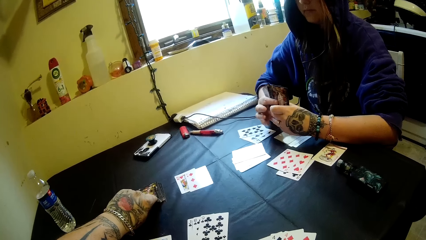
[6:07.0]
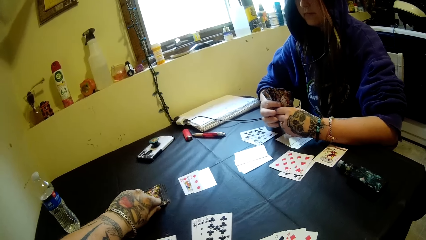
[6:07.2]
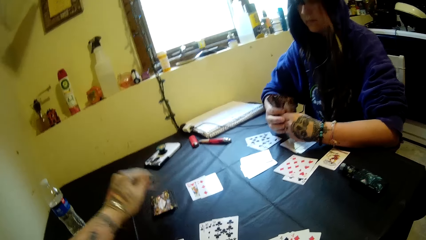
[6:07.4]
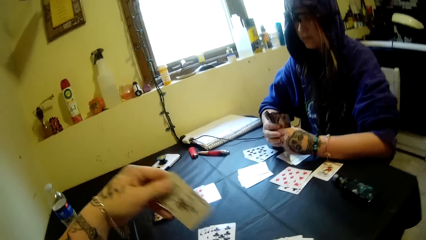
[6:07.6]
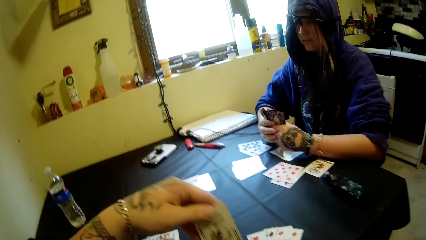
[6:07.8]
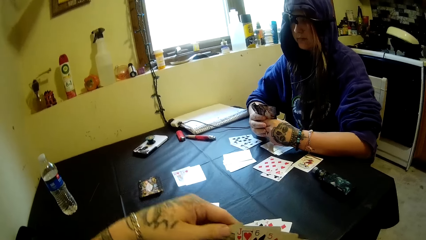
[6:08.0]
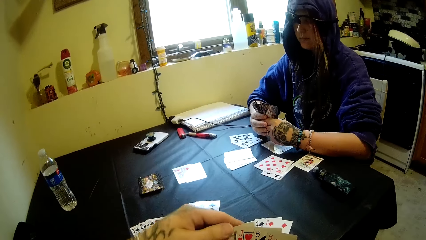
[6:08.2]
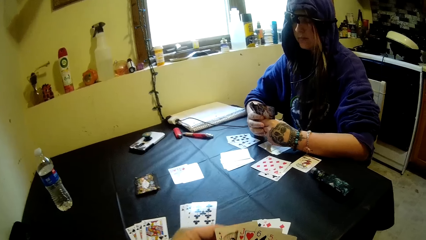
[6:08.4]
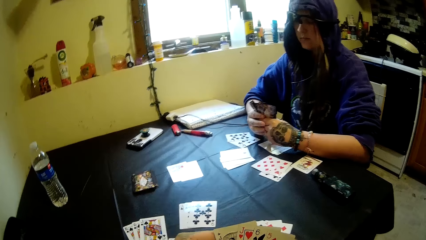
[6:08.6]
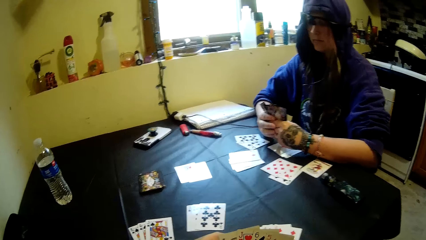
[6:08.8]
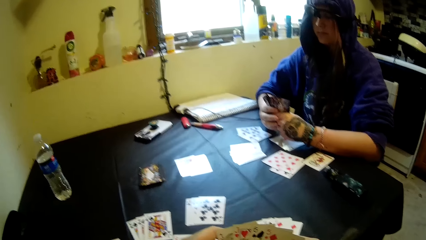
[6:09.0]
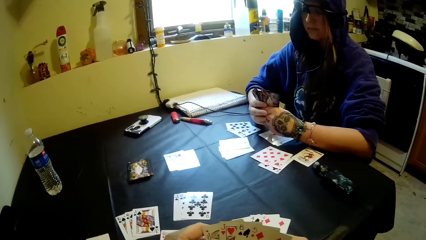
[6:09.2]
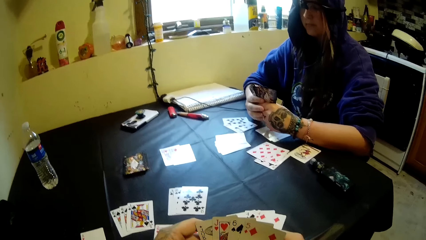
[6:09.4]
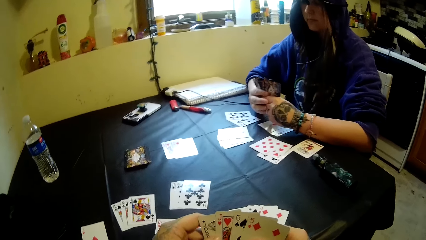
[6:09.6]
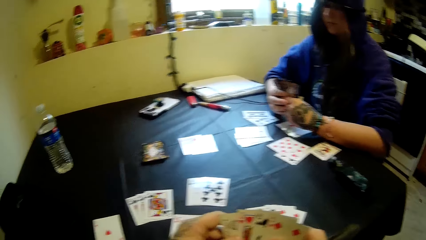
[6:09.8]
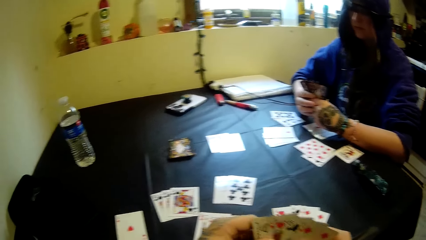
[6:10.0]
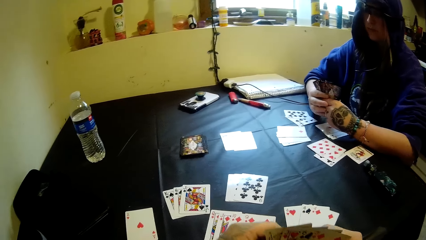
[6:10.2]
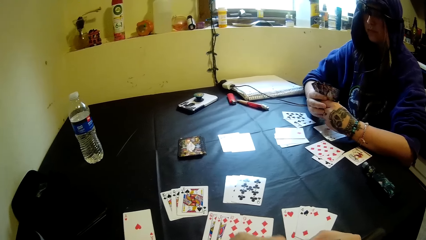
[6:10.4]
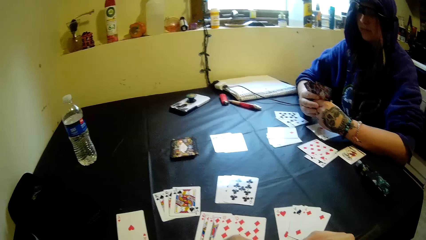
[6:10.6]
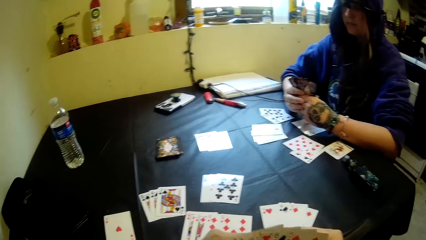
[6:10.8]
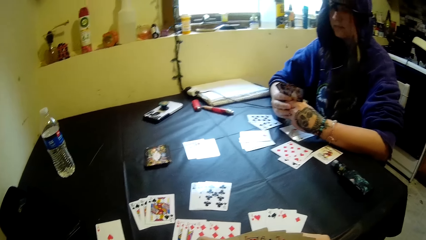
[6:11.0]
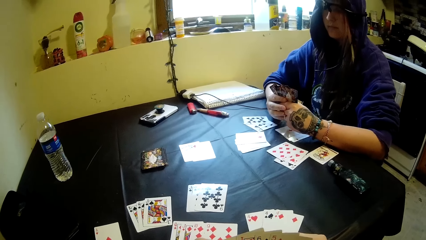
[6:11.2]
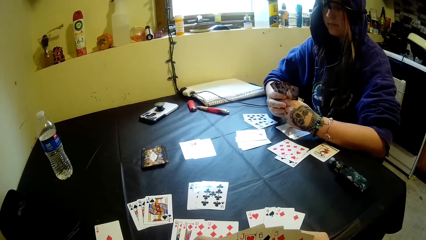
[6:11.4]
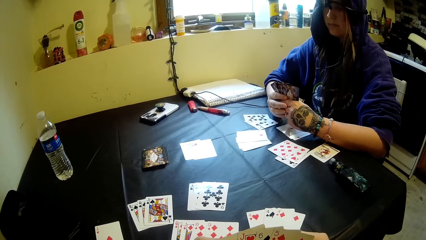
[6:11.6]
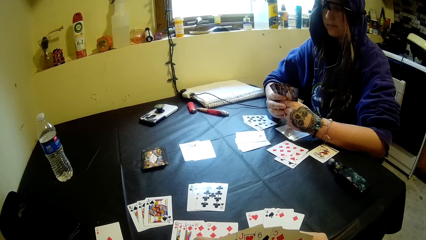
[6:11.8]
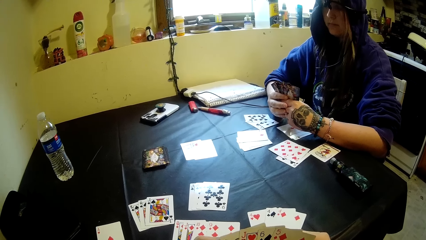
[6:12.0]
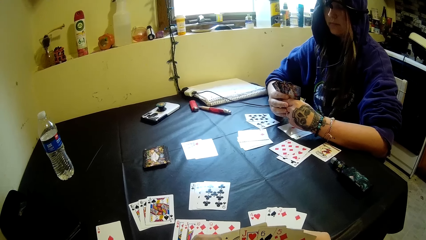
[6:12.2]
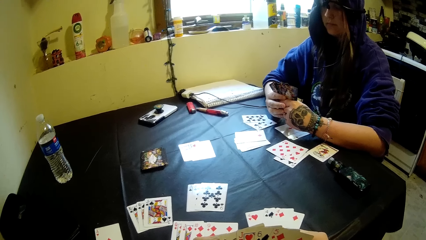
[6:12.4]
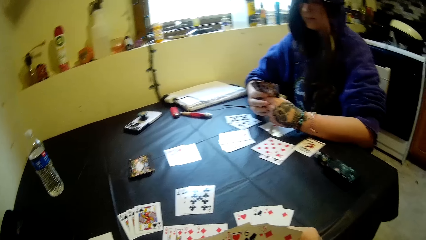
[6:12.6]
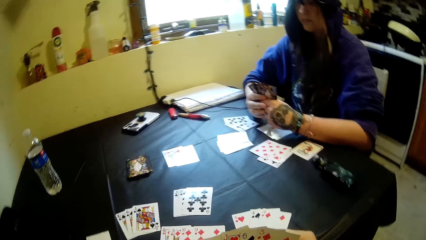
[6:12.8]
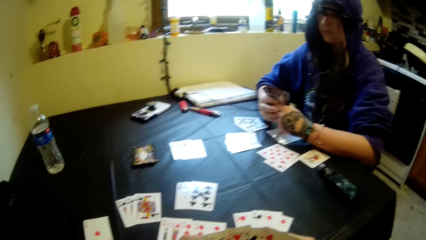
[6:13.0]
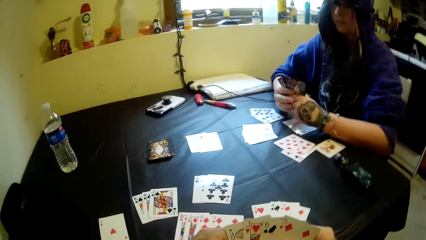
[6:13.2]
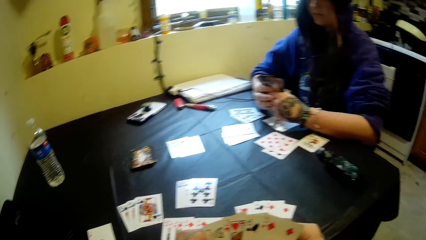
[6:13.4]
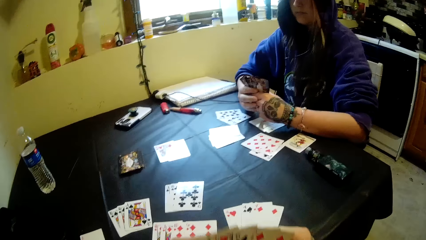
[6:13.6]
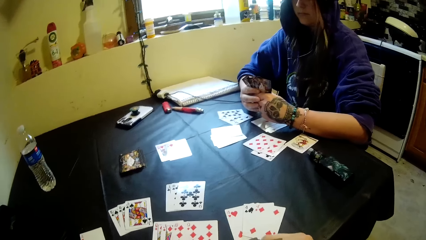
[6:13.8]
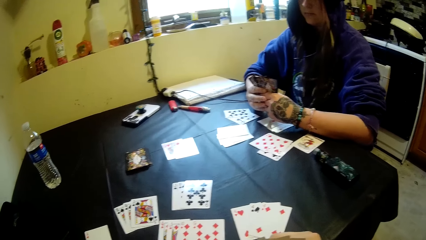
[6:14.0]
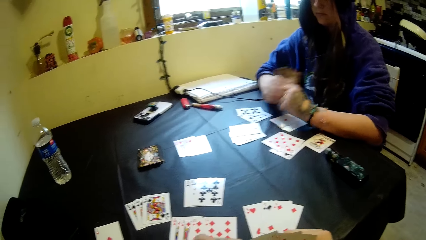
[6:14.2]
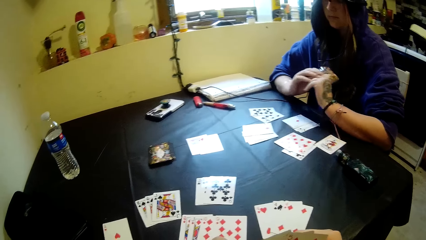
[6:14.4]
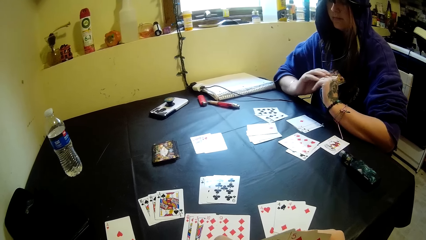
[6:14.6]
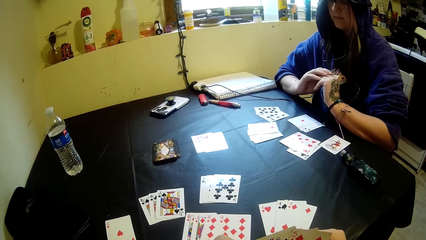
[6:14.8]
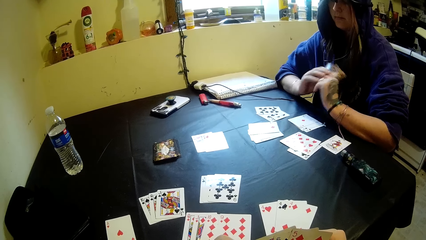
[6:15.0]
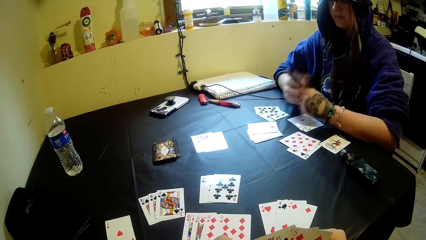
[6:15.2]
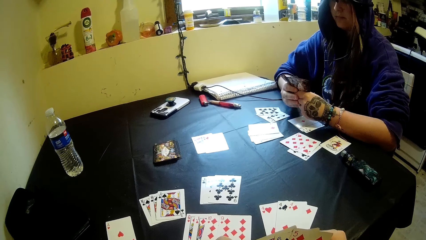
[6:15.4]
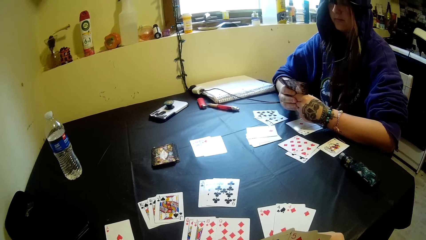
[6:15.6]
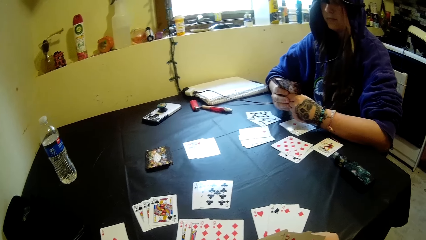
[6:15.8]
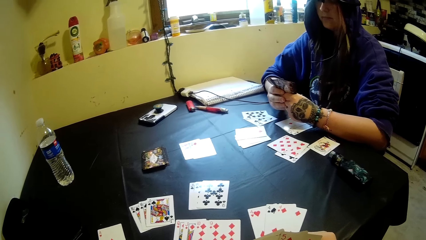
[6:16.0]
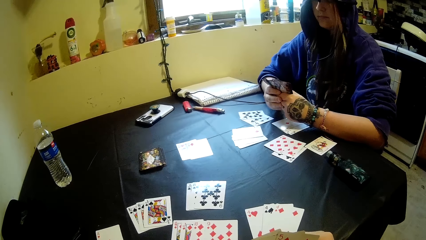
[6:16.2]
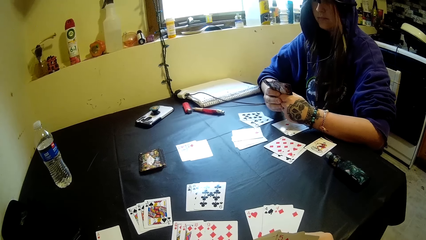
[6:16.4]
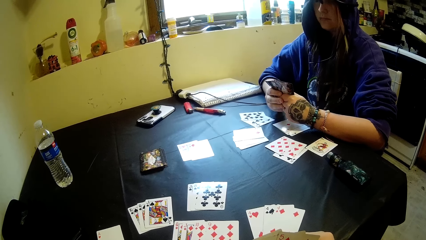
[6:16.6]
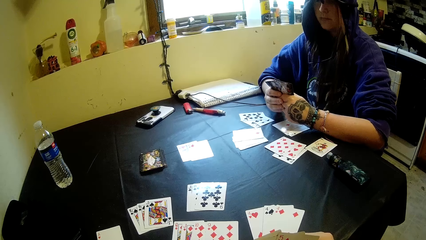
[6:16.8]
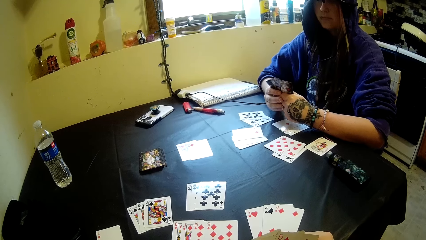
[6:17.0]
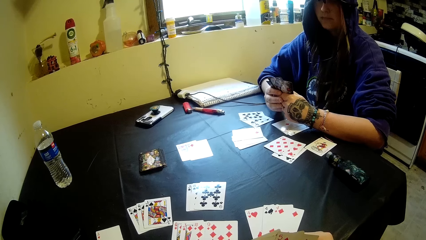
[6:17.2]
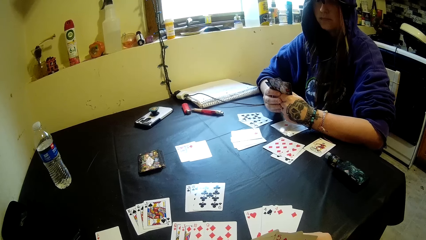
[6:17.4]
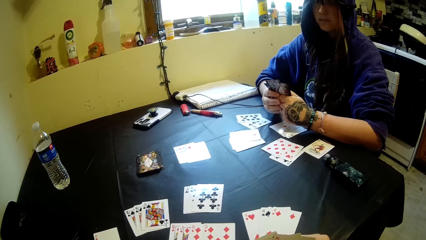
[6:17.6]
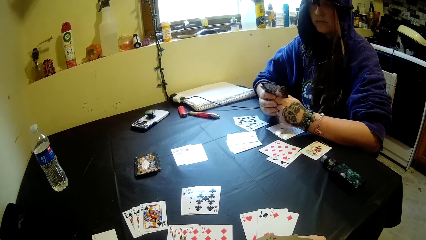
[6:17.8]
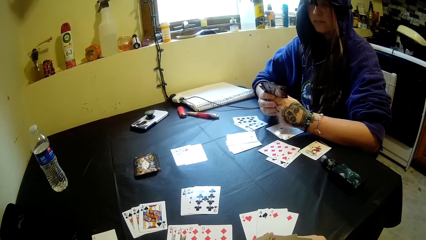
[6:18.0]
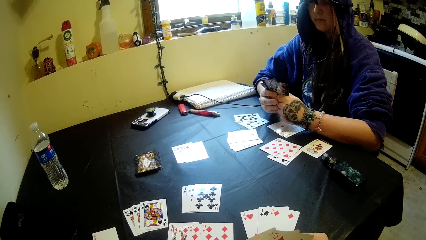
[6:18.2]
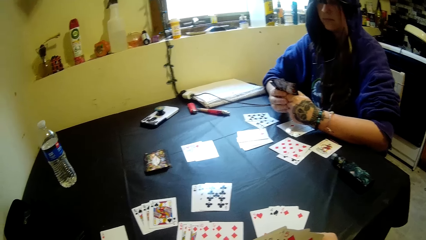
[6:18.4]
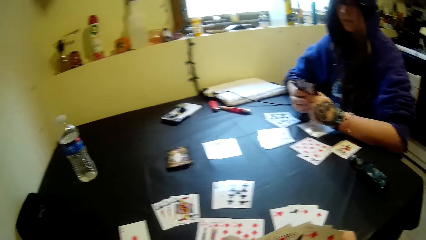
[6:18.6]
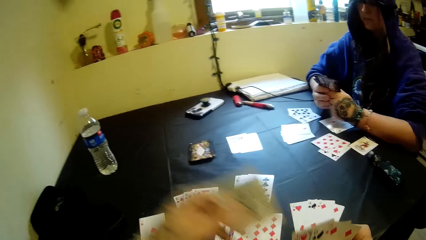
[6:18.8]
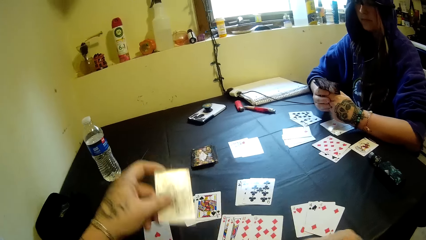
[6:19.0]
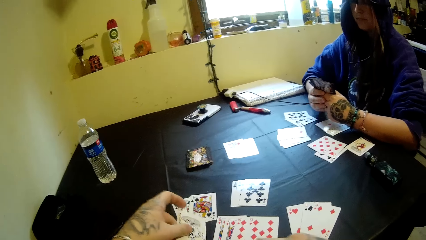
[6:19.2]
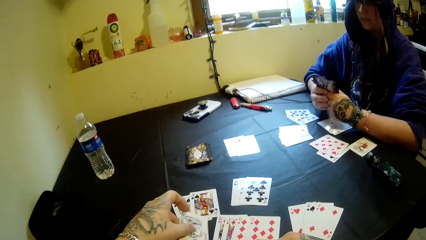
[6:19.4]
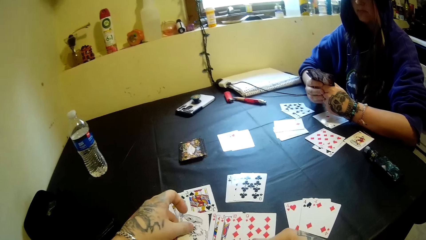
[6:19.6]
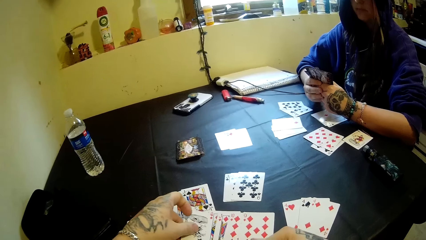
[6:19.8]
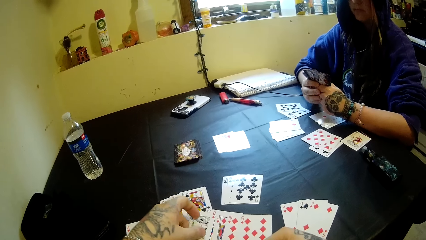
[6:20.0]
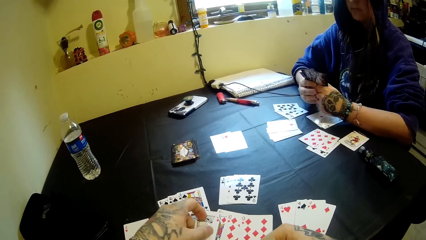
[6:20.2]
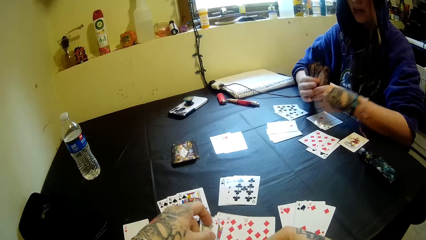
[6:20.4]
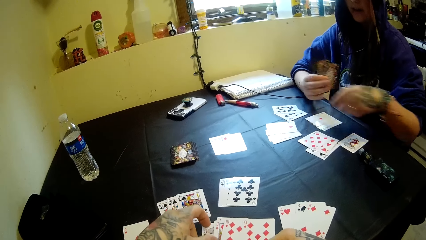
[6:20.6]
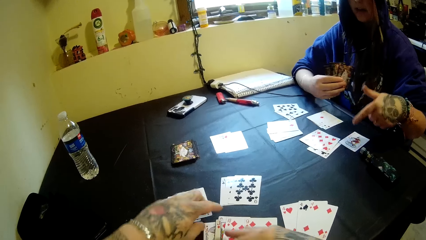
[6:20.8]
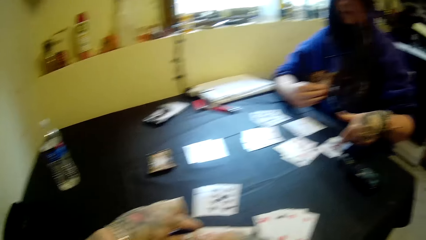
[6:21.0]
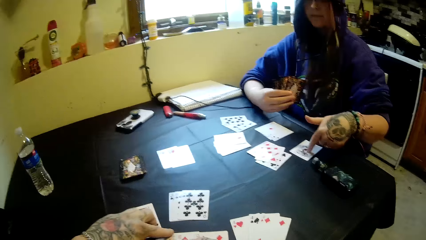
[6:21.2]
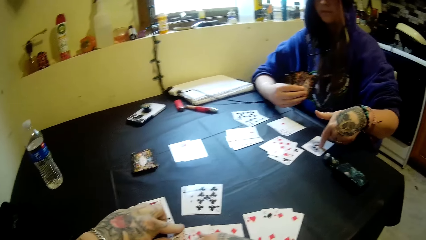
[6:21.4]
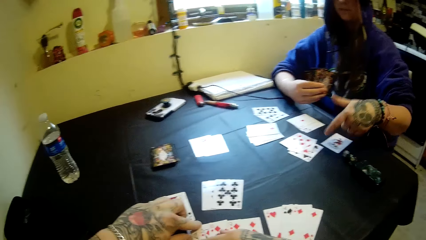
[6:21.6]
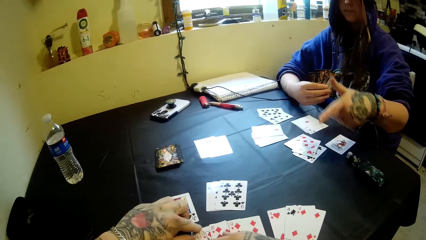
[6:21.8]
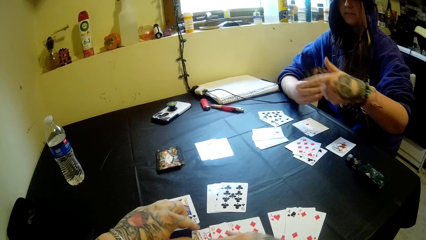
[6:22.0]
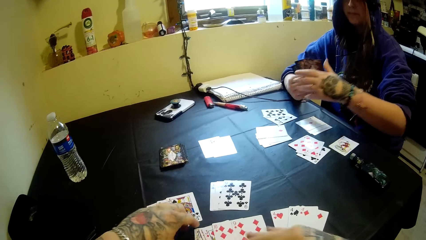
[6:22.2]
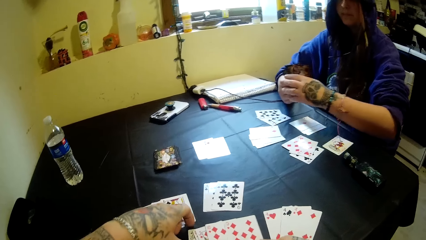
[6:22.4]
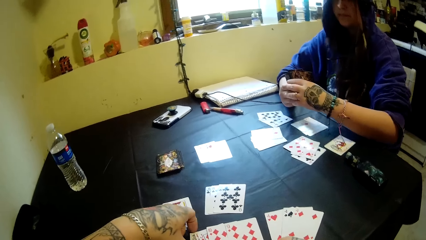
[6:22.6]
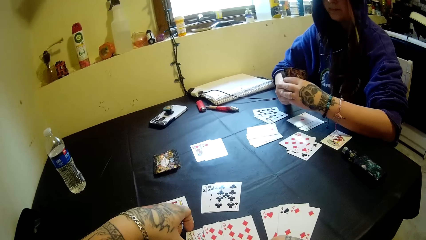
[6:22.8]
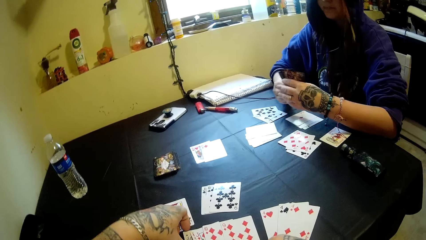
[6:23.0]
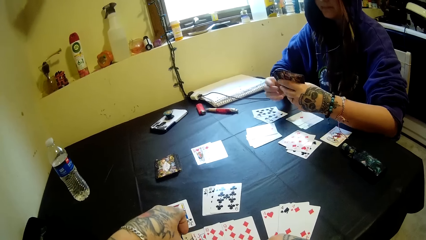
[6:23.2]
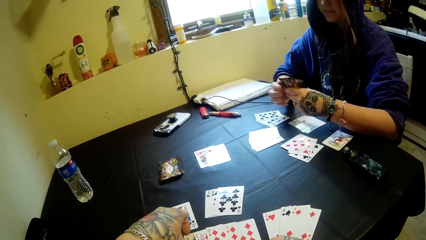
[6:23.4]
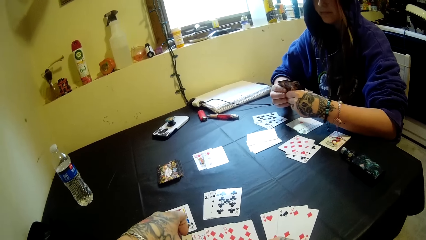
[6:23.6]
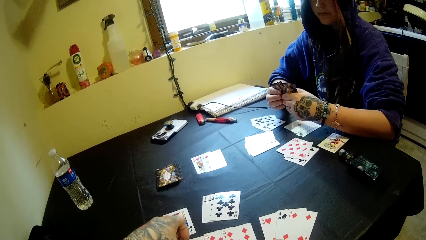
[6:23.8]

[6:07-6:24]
The camera wearer picks up a card, compares the cards, and lays a card on the table.
